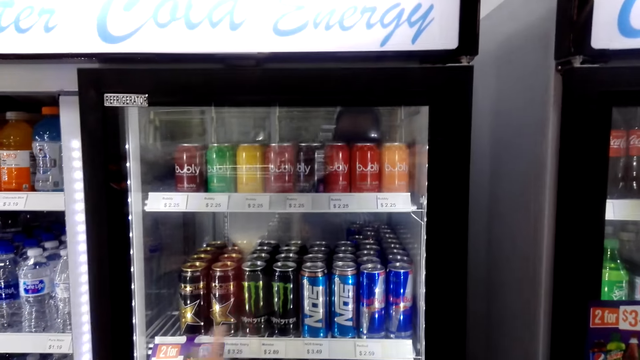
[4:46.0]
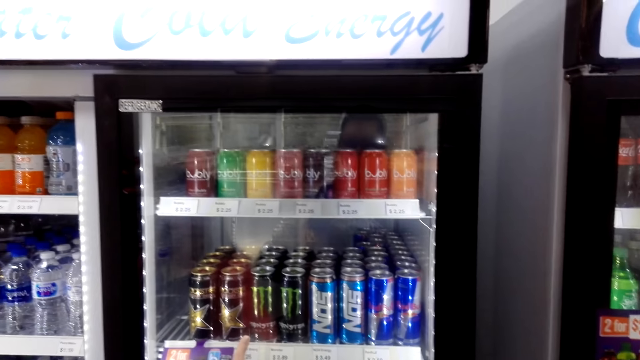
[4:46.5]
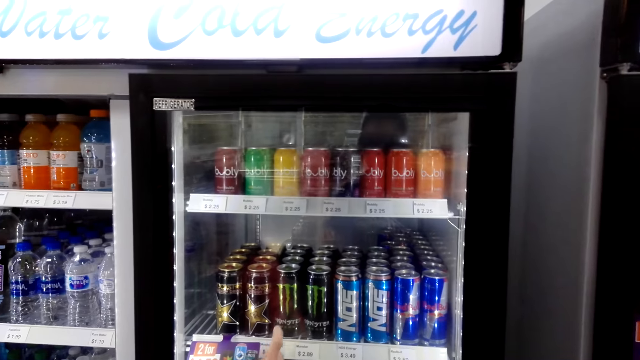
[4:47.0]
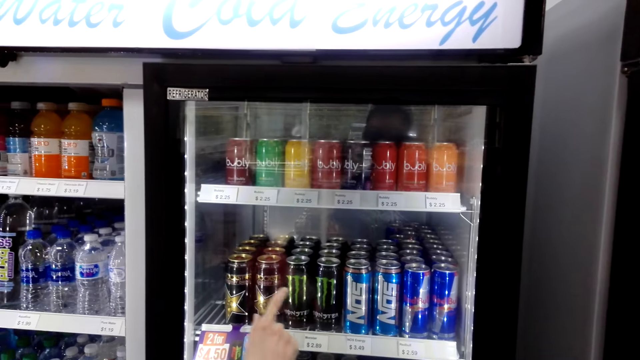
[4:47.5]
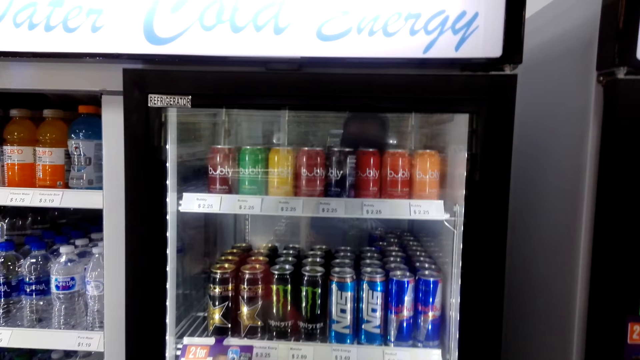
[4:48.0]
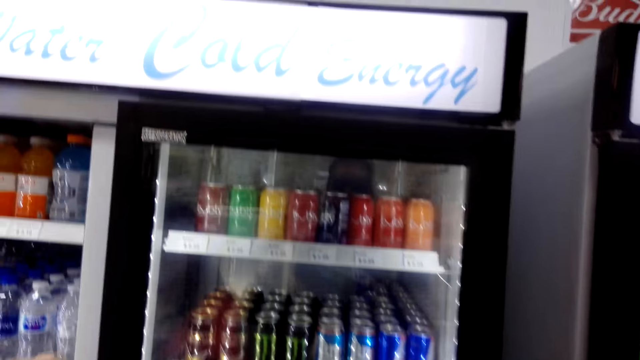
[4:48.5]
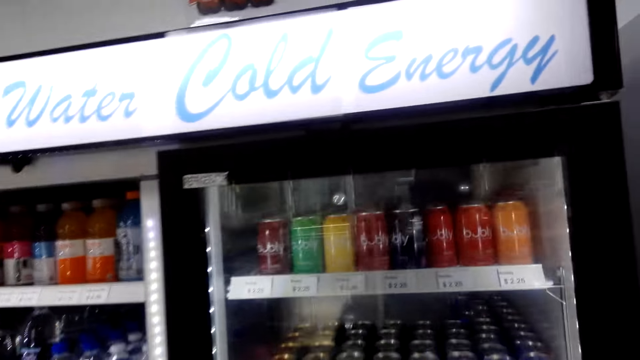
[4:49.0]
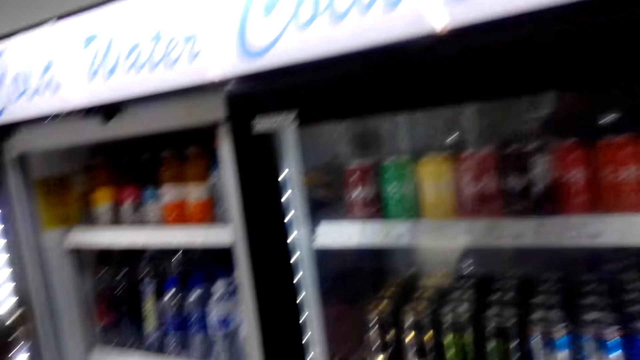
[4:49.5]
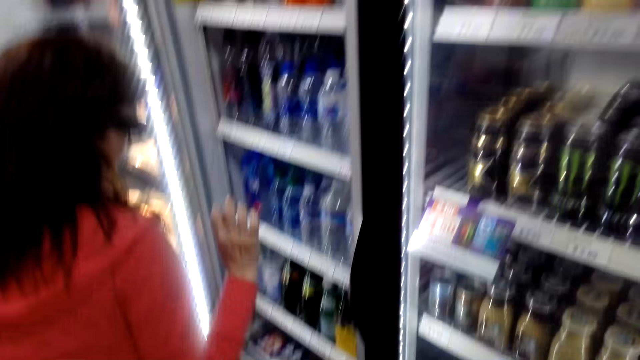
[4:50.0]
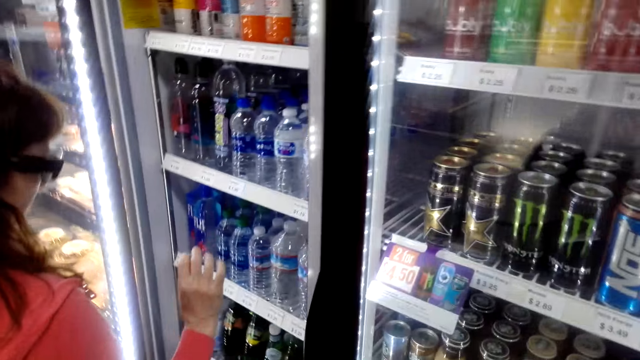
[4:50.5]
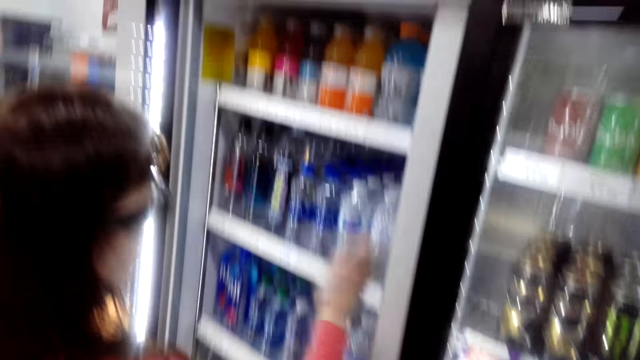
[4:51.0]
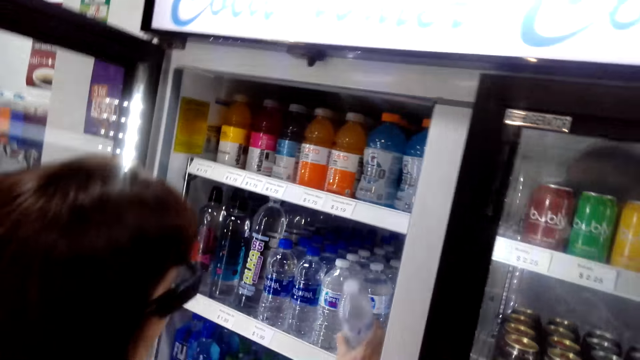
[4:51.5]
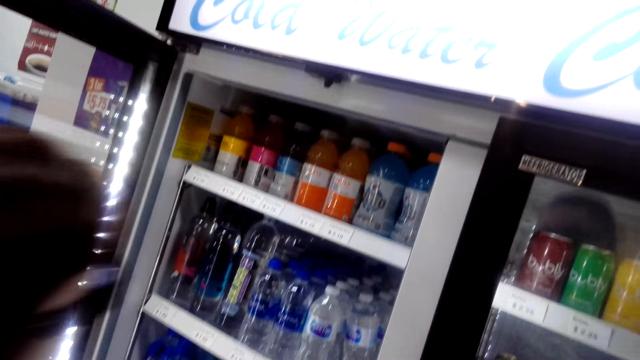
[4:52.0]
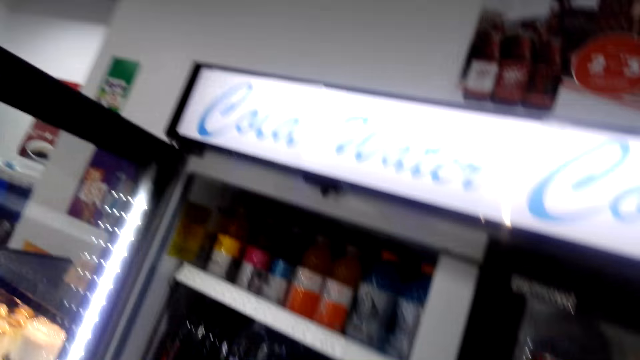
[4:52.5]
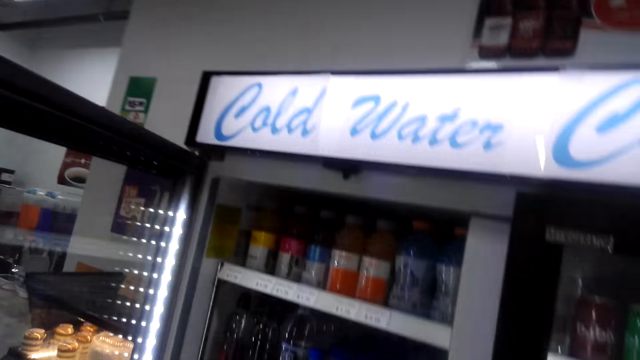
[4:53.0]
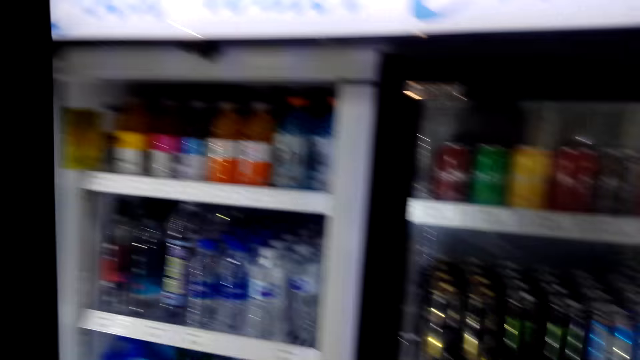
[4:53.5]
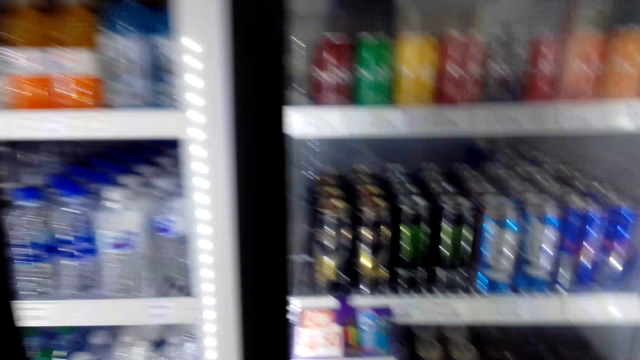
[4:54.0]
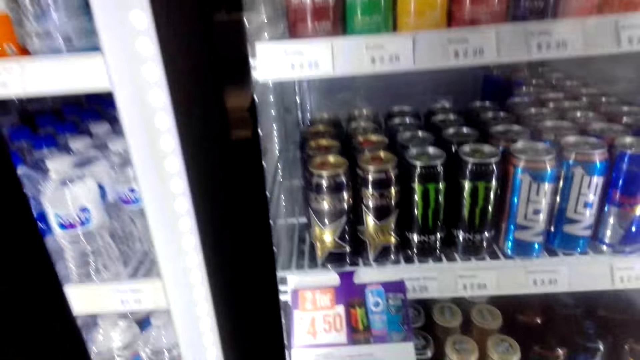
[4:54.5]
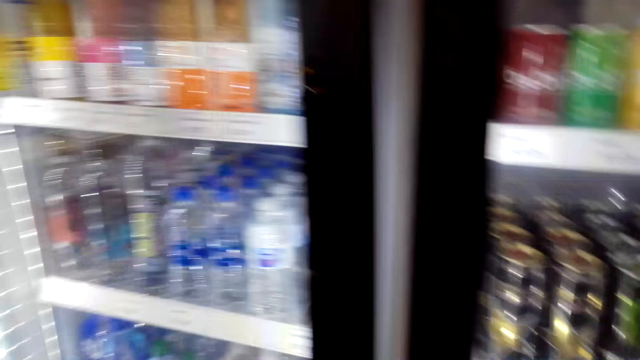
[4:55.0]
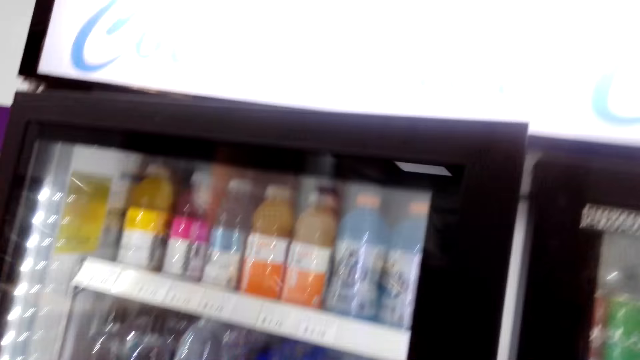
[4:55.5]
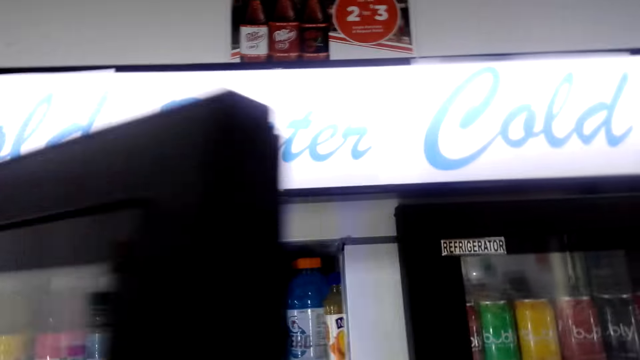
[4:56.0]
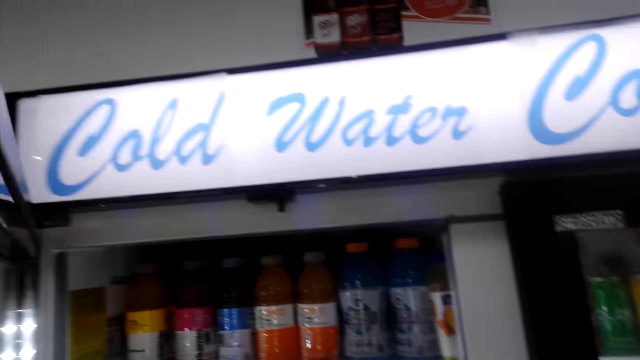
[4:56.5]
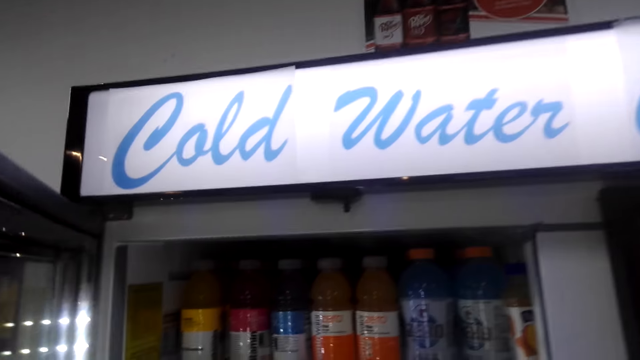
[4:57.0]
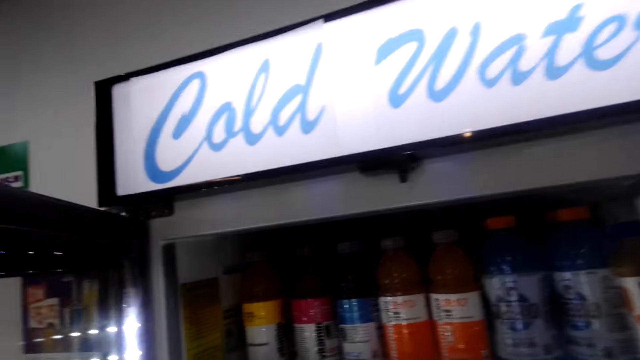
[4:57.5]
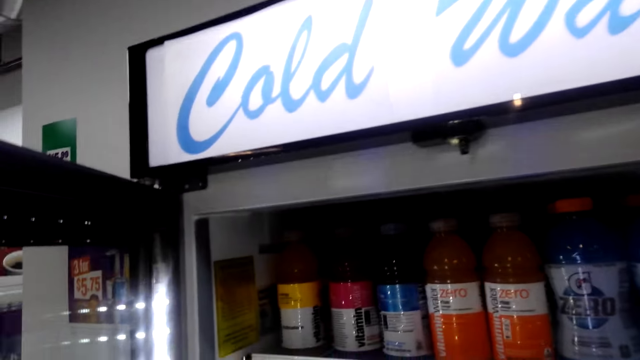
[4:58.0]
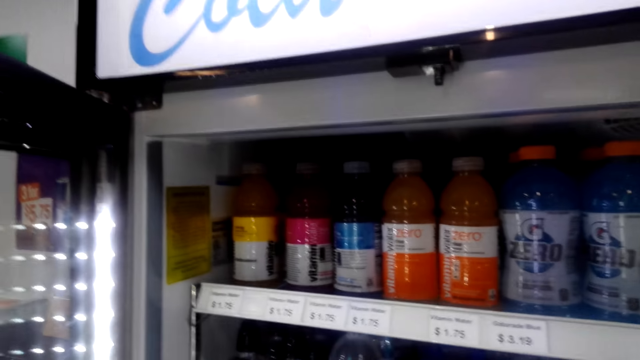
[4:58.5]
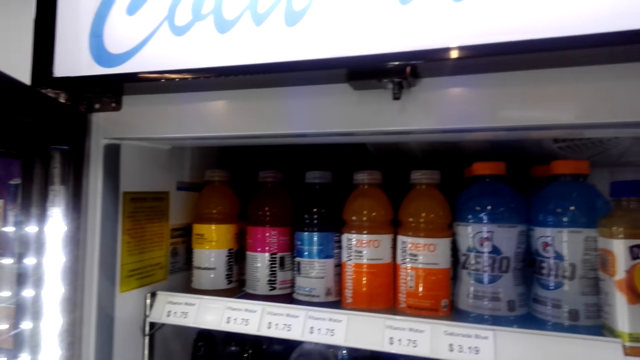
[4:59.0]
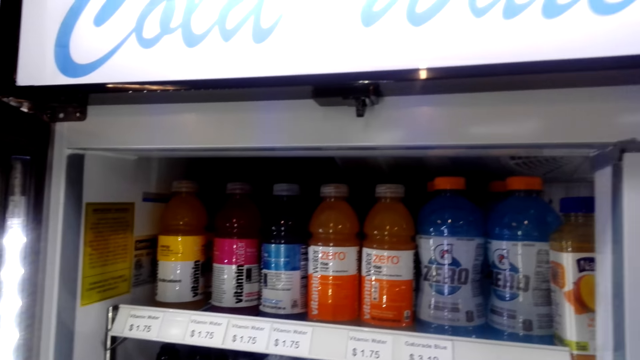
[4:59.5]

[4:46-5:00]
The woman points at the fridge. The woman talks with the camera wearer. The woman talks with the camera wearer again. The woman picks up a water bottle. The woman talks with the camera wearer. The woman closes the fridge. The camera wearer talks with the woman. The woman opens the fridge. The camera wearer opens the fridge, looks at the fridge and talks with the woman.

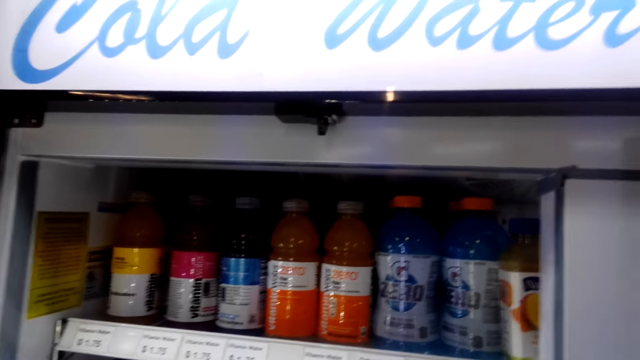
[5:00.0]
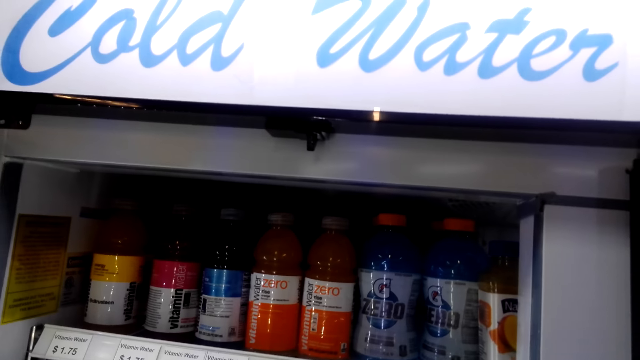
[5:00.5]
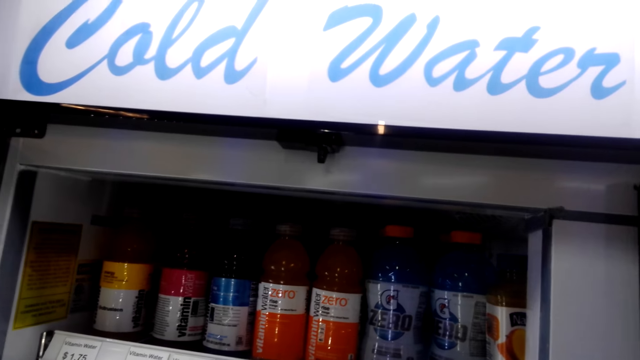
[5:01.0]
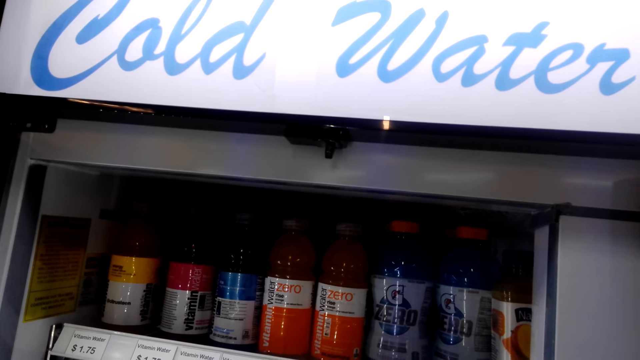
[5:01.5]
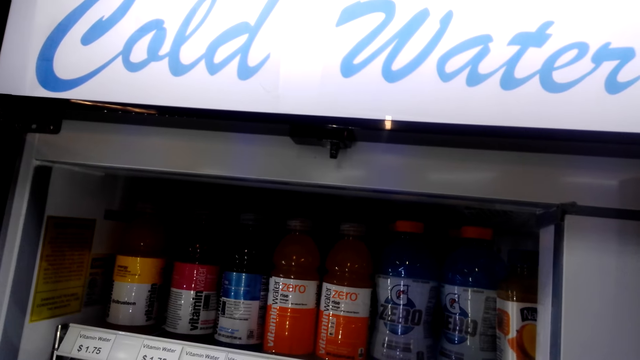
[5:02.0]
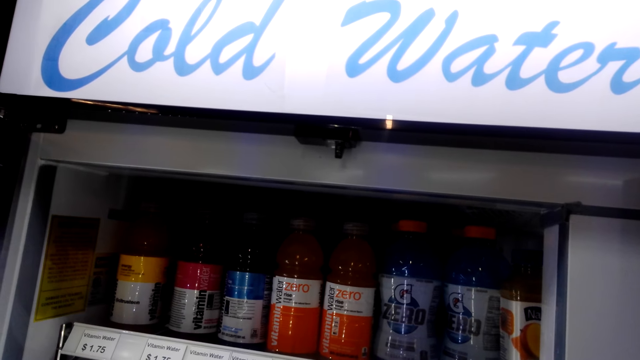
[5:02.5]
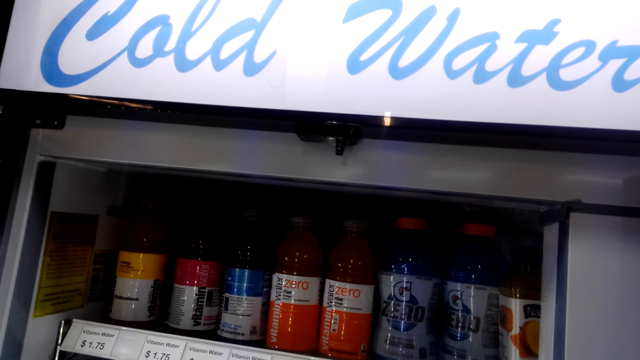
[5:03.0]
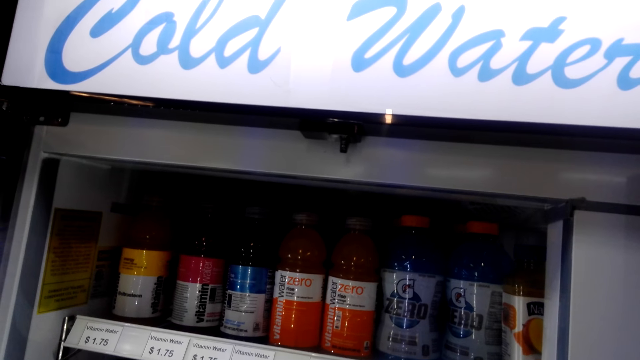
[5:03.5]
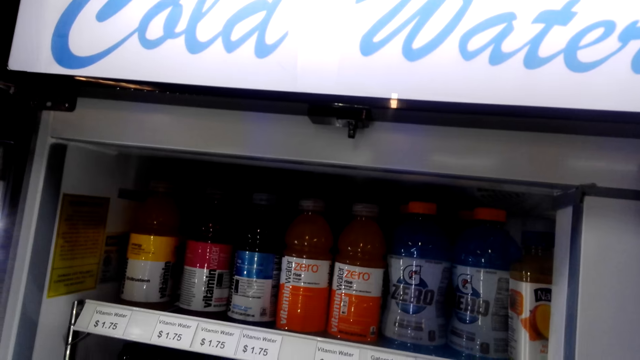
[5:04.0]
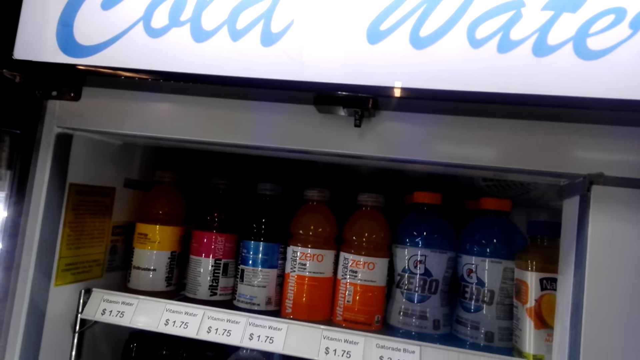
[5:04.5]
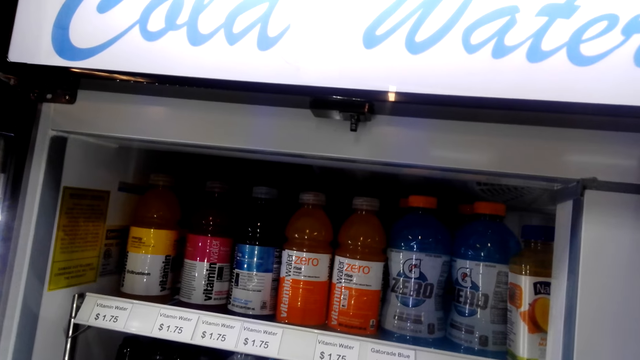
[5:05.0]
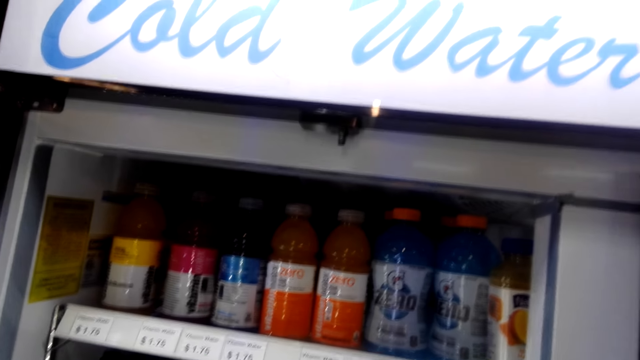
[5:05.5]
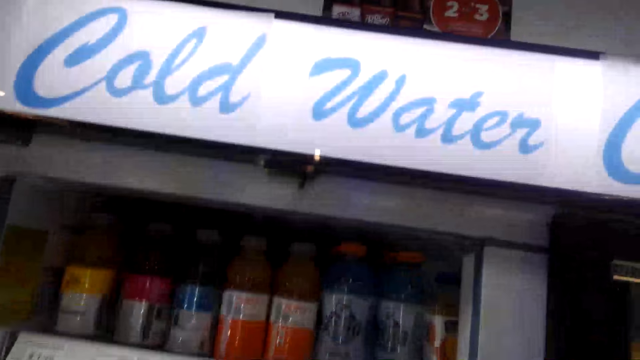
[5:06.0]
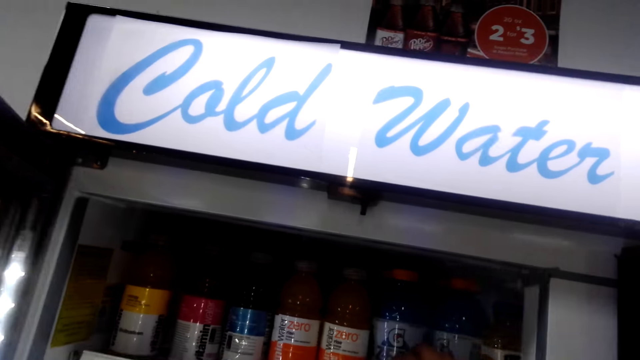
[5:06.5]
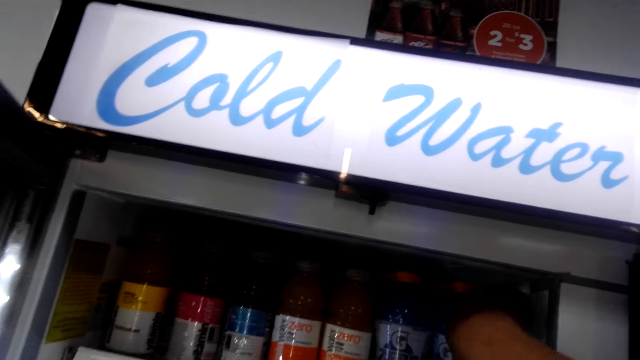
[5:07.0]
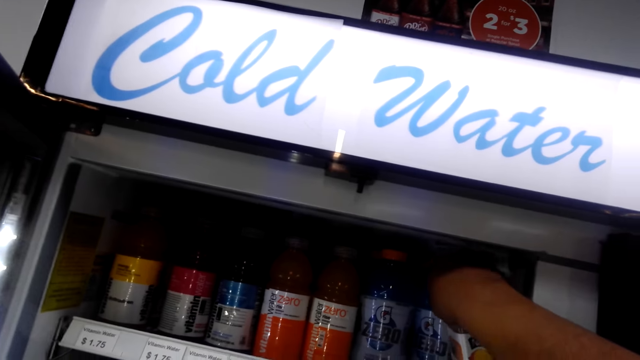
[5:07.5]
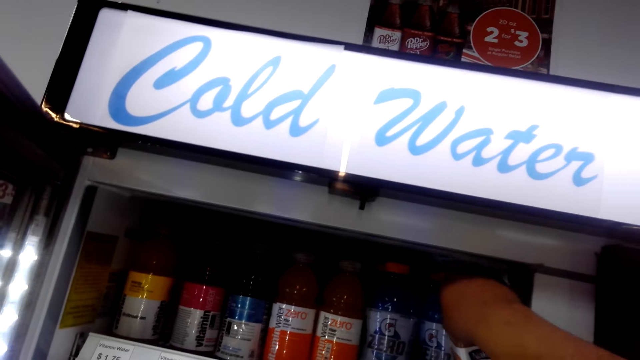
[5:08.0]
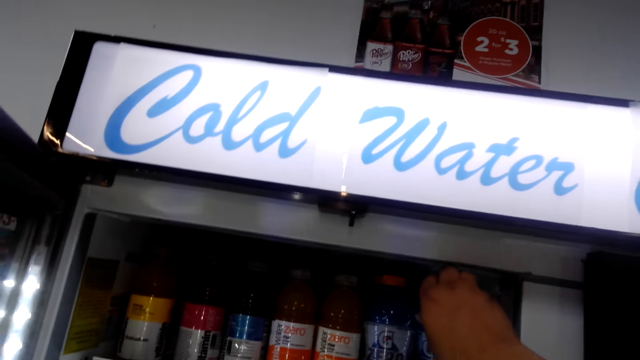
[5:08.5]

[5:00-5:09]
The woman talks with the camera wearer. The camera wearer takes a bottle.
